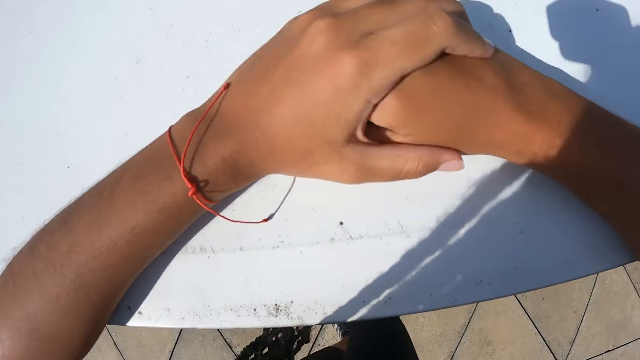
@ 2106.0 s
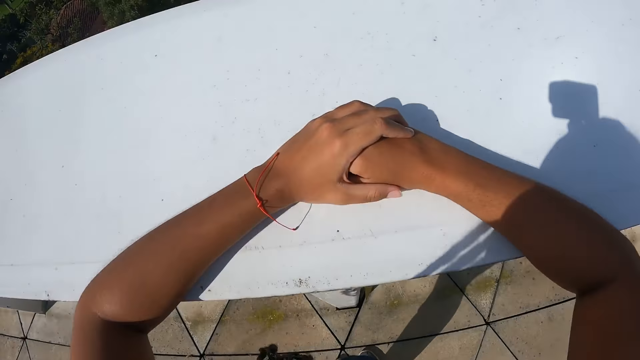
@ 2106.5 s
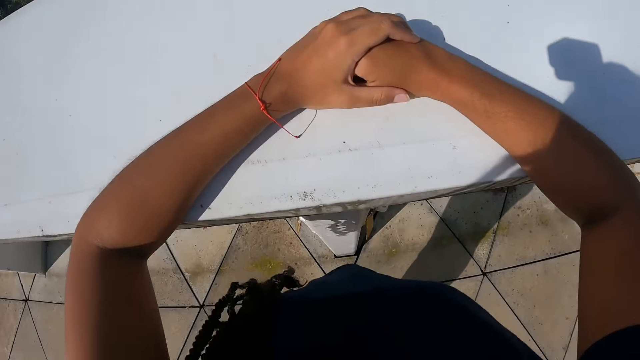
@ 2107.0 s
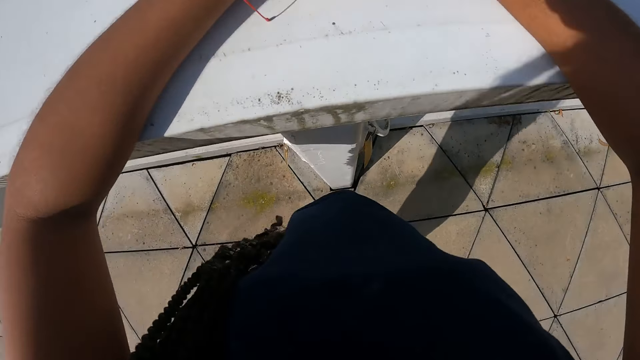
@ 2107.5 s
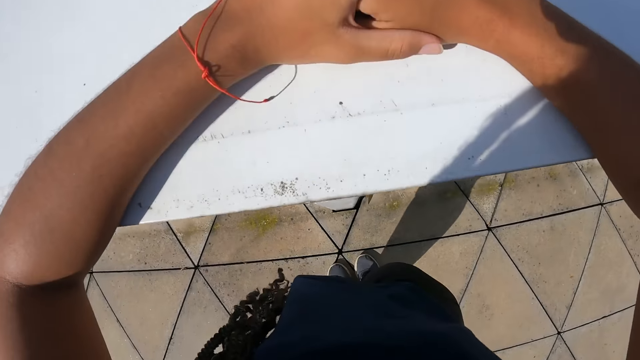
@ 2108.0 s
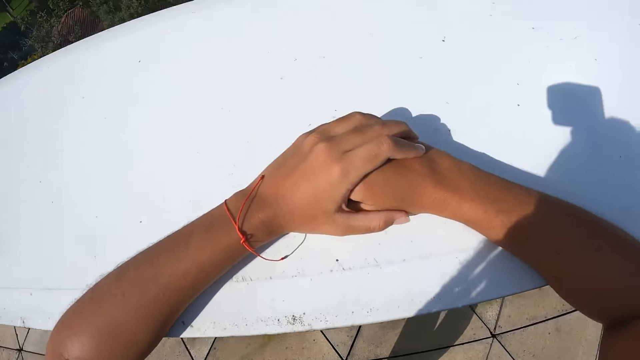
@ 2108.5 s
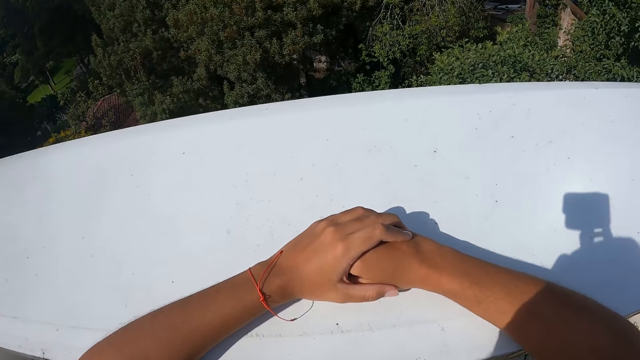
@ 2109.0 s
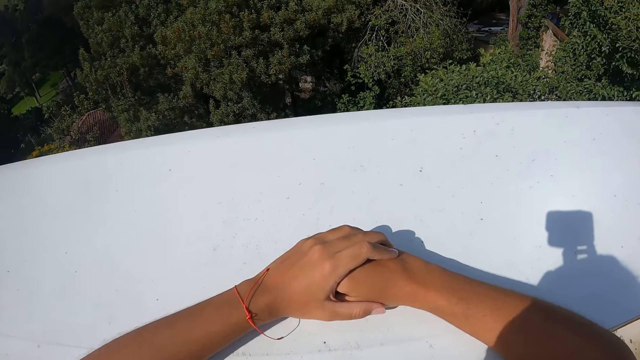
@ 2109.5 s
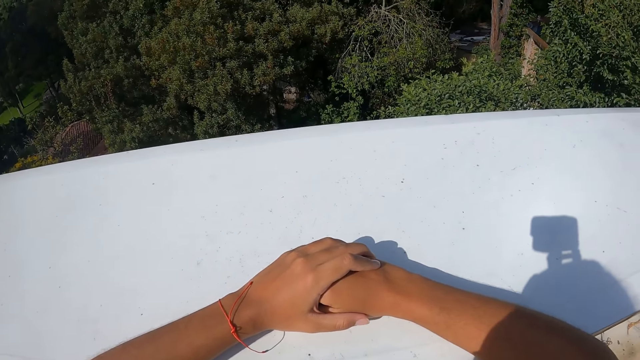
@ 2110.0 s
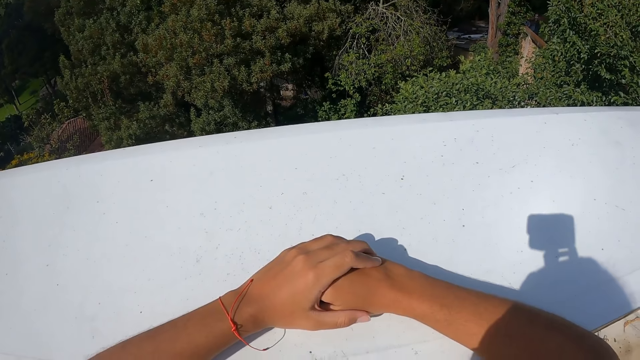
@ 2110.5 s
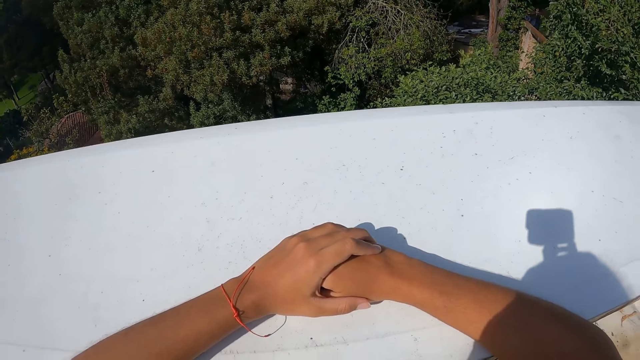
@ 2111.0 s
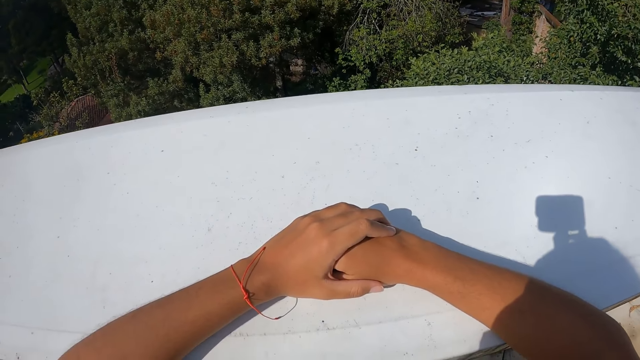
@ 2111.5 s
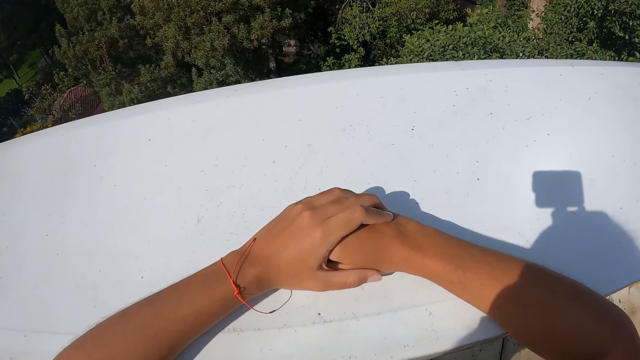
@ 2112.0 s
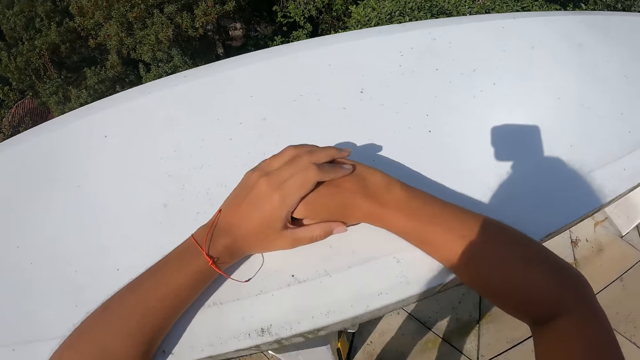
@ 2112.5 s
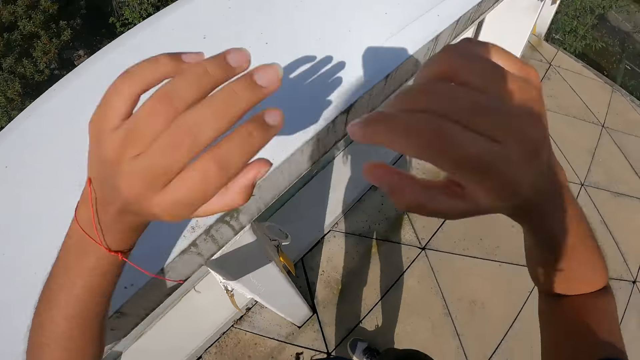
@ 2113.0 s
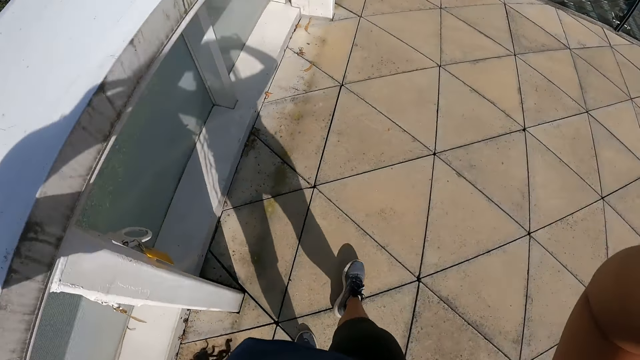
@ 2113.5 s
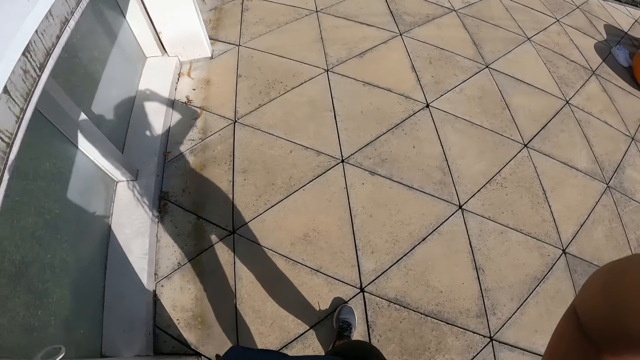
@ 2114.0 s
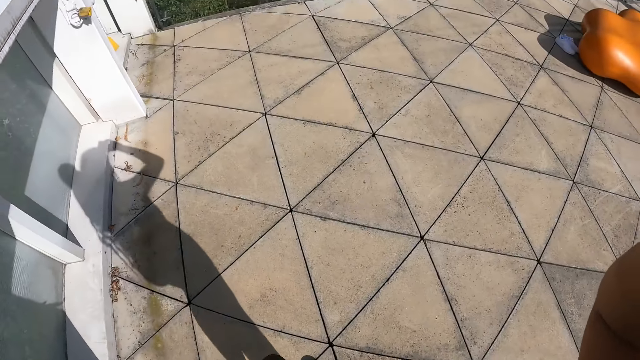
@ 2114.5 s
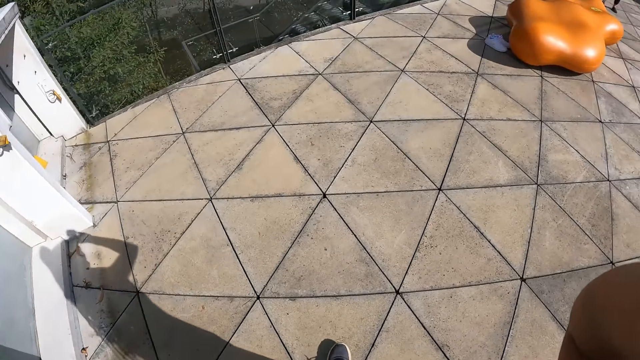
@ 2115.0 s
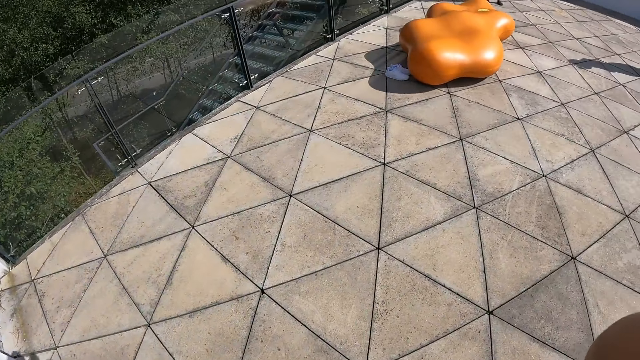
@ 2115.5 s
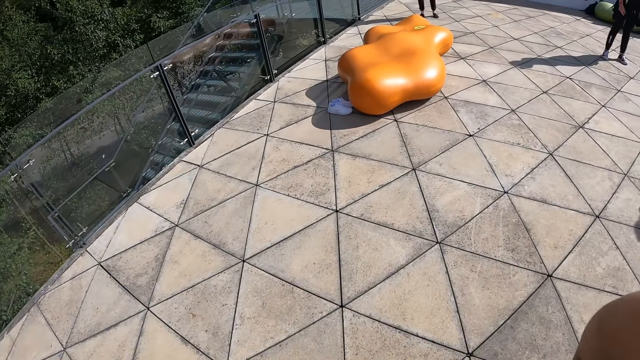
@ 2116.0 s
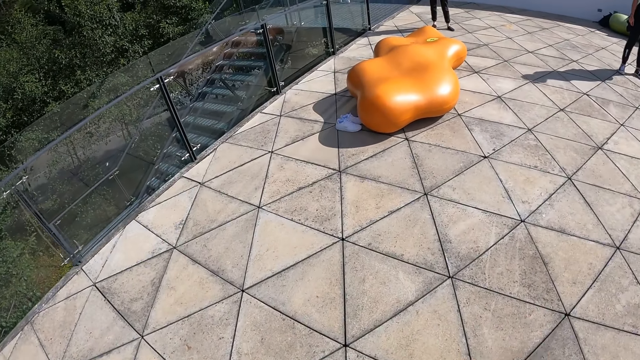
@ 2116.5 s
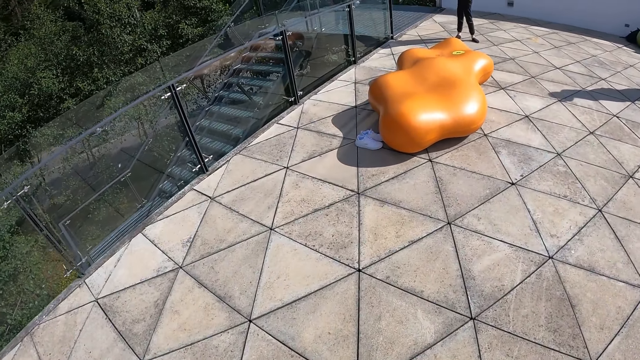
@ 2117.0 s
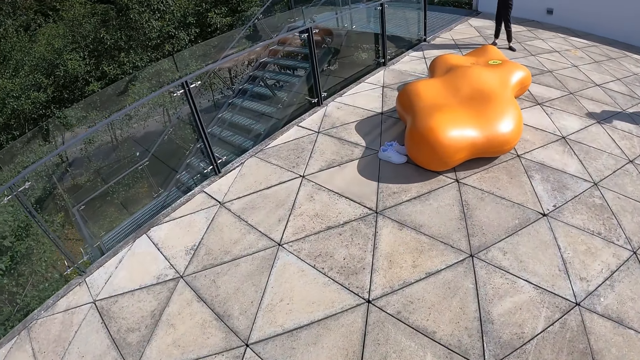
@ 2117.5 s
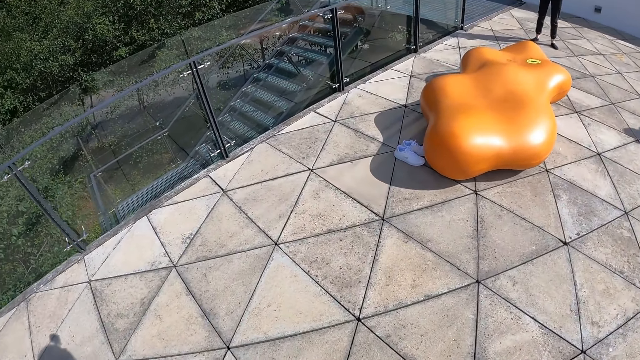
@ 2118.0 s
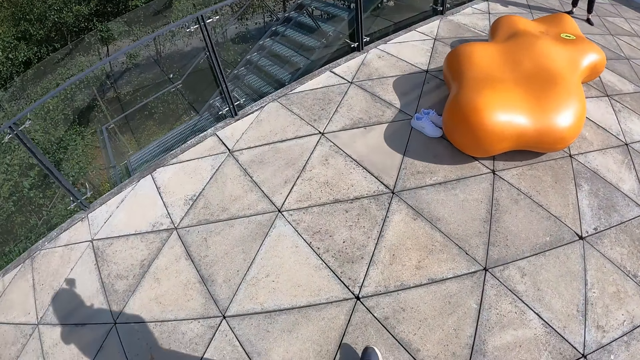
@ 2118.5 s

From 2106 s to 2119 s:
The camera wearer adjusts a camera with her hands. She walks around.

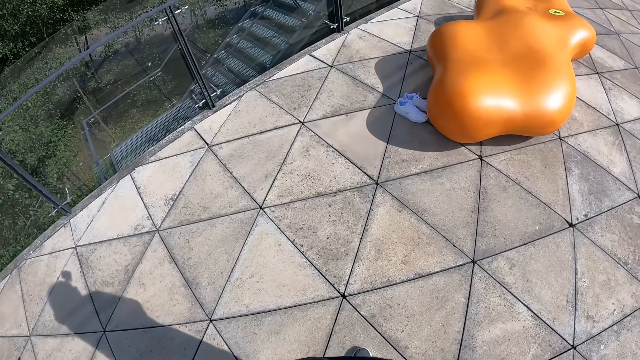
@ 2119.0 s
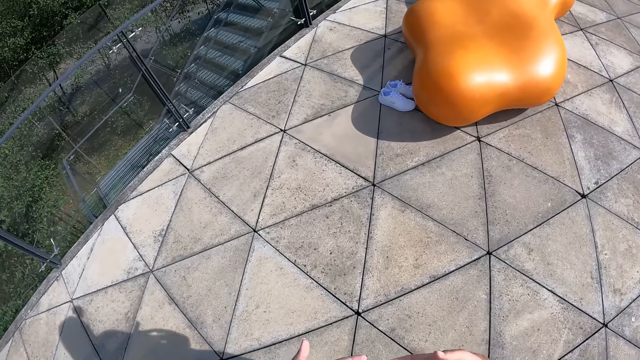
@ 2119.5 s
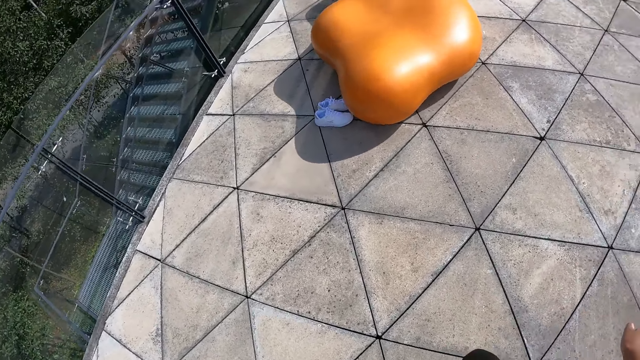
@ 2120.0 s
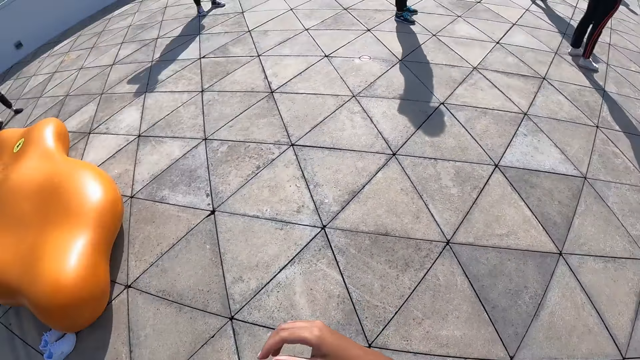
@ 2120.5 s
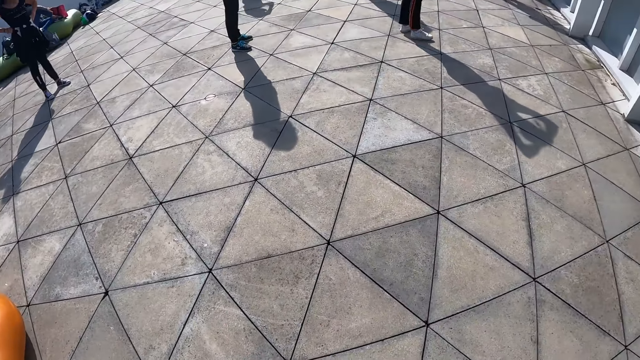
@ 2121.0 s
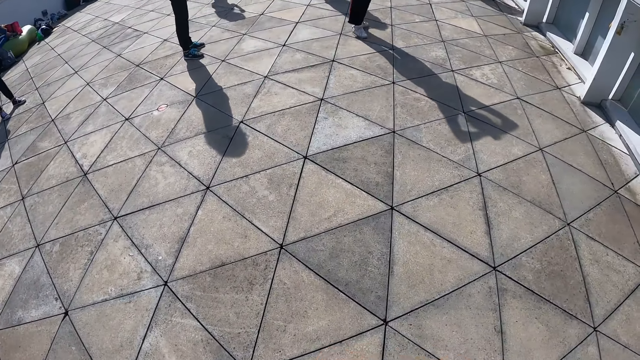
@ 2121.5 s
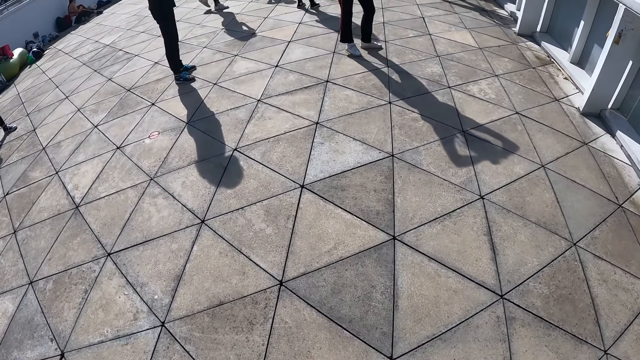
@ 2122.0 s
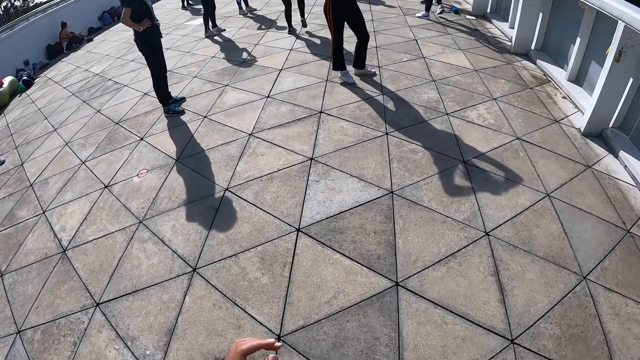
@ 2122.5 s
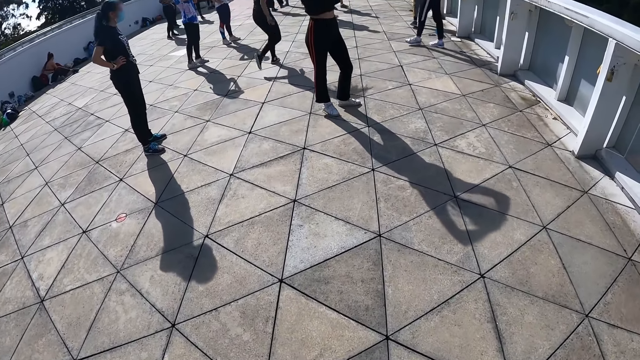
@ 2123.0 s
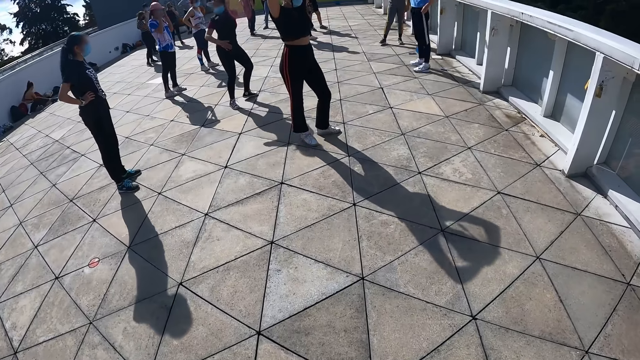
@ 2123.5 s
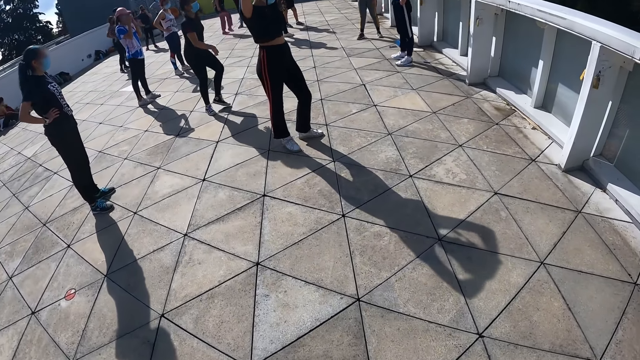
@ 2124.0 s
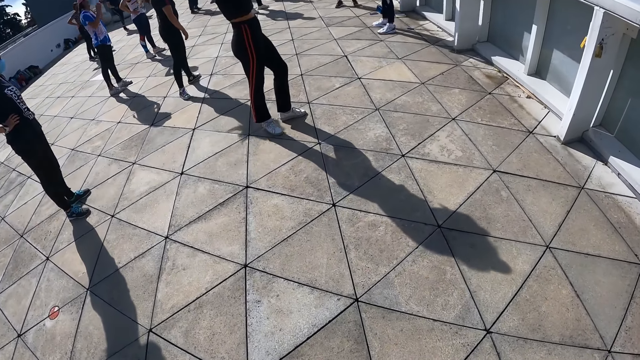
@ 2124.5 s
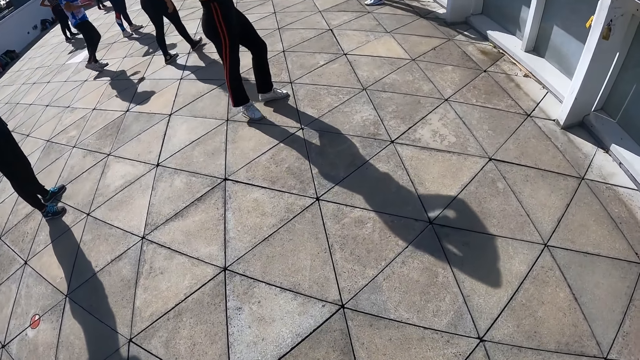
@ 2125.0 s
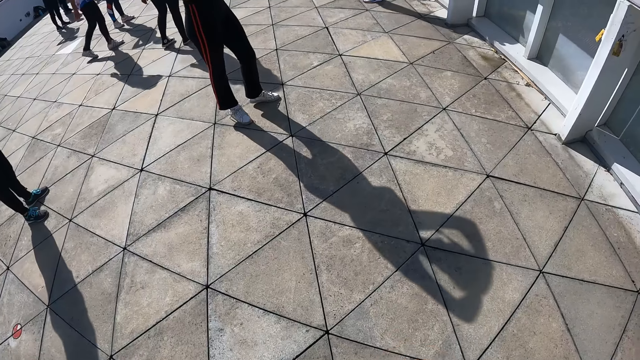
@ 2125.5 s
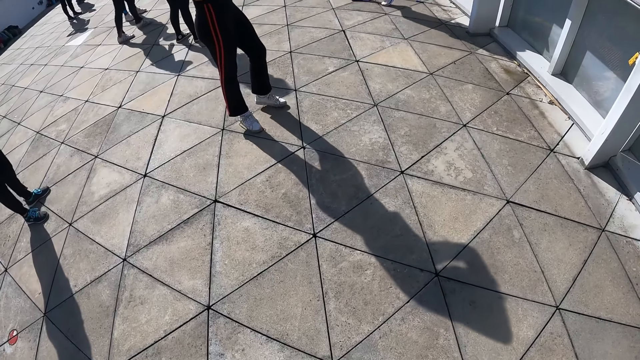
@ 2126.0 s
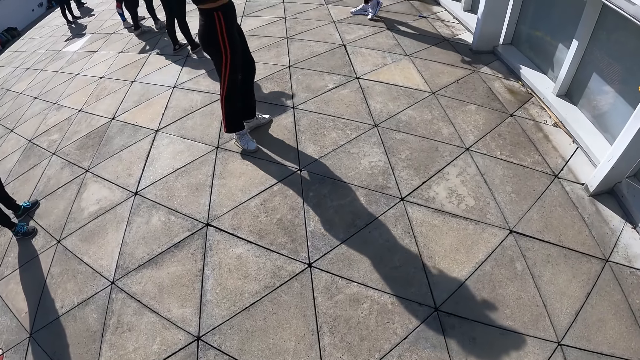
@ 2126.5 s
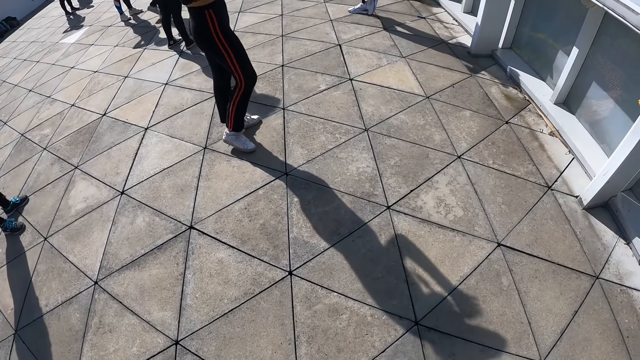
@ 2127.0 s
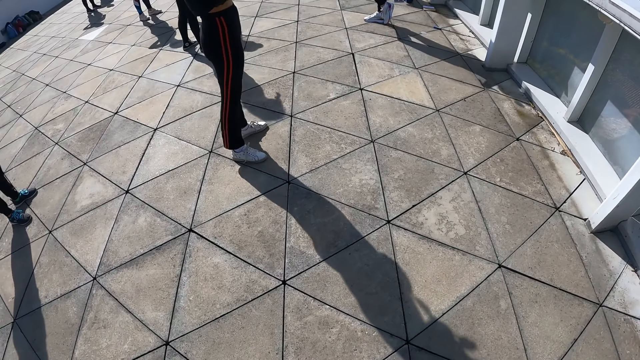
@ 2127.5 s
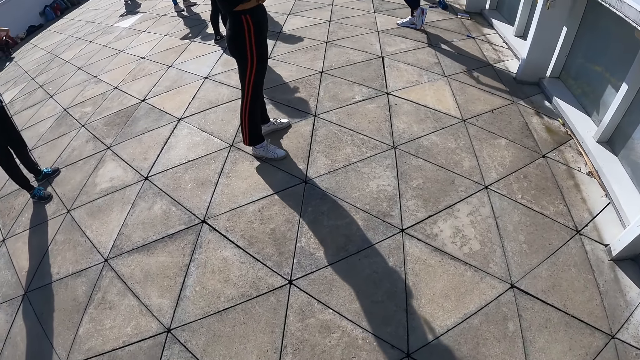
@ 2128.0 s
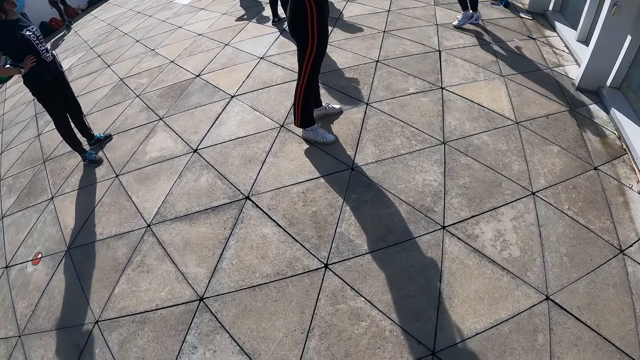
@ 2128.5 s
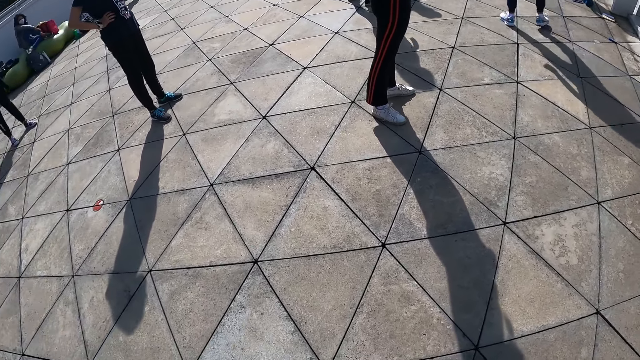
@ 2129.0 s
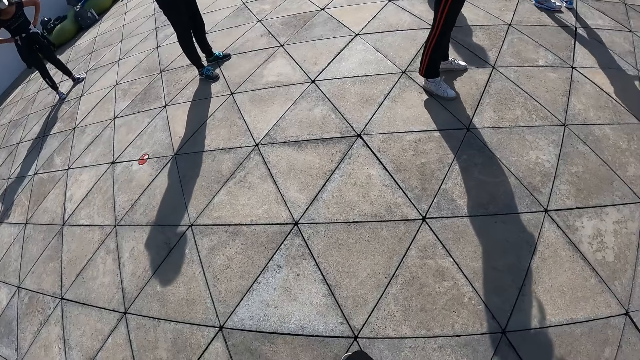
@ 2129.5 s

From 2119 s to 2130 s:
A person dances.
